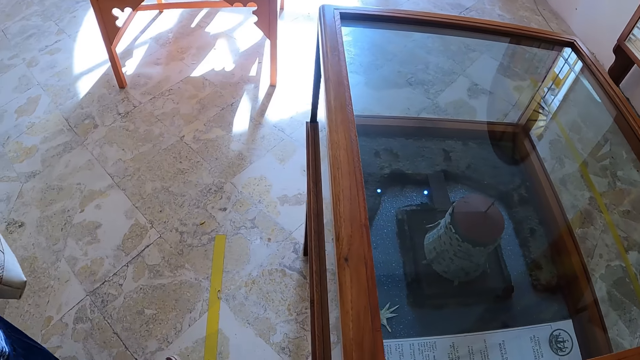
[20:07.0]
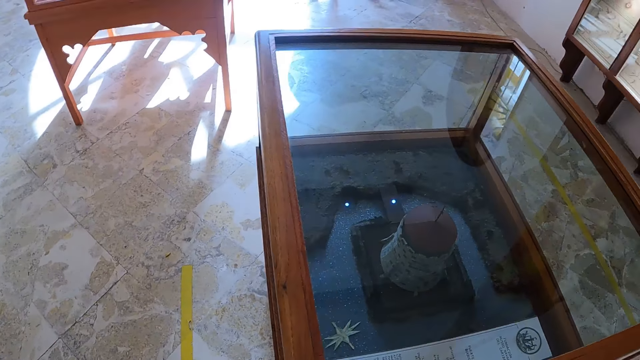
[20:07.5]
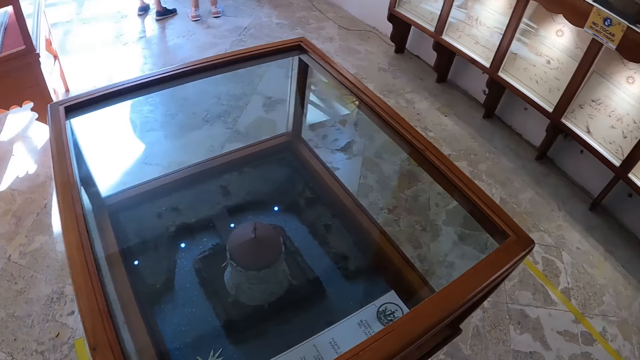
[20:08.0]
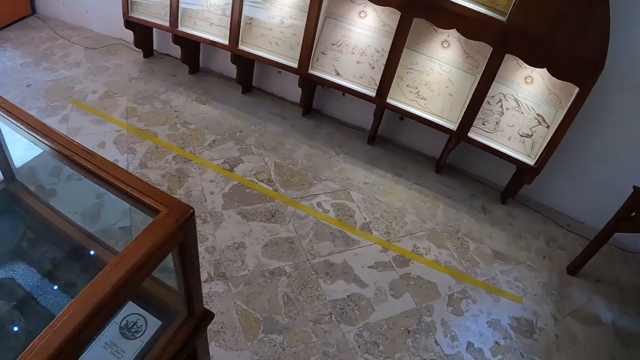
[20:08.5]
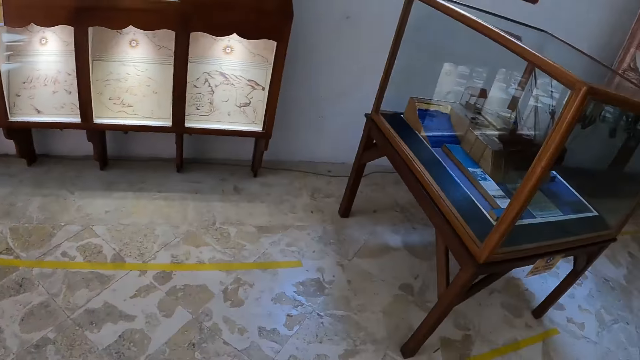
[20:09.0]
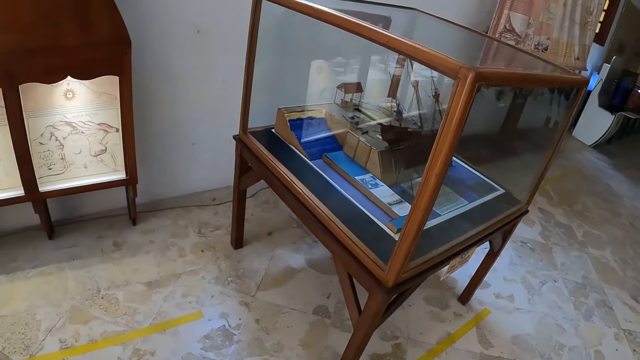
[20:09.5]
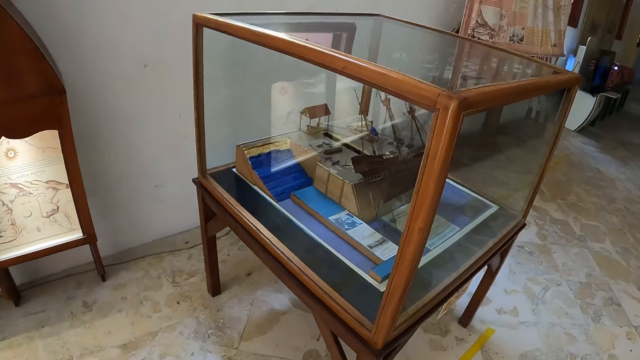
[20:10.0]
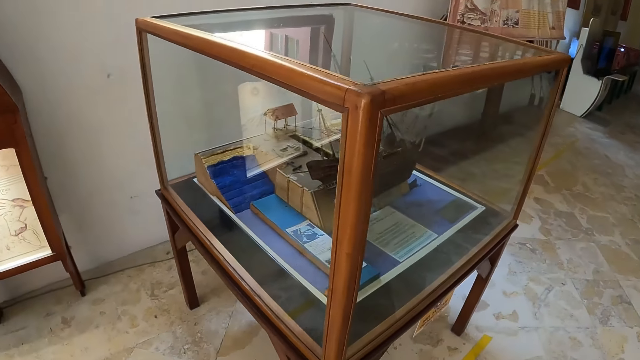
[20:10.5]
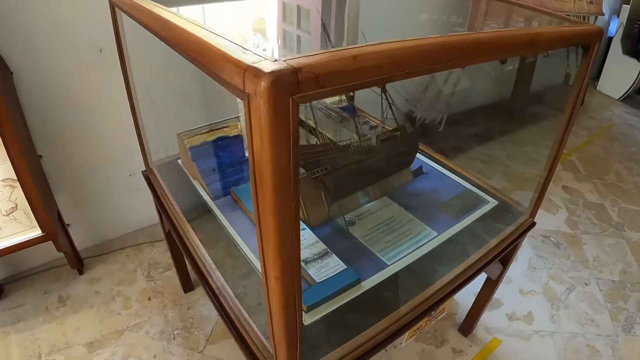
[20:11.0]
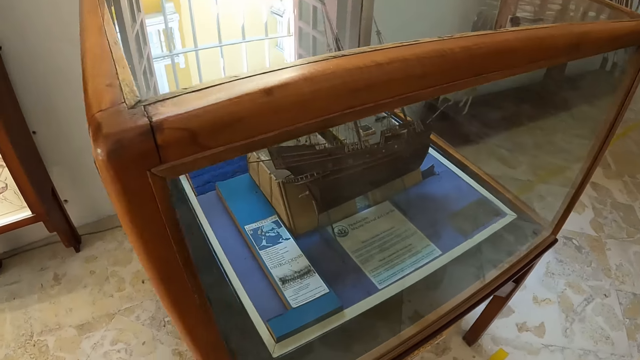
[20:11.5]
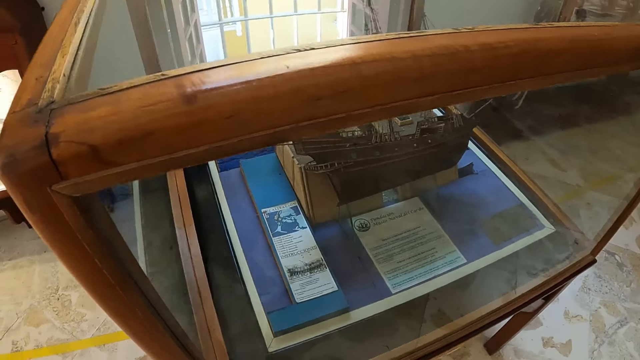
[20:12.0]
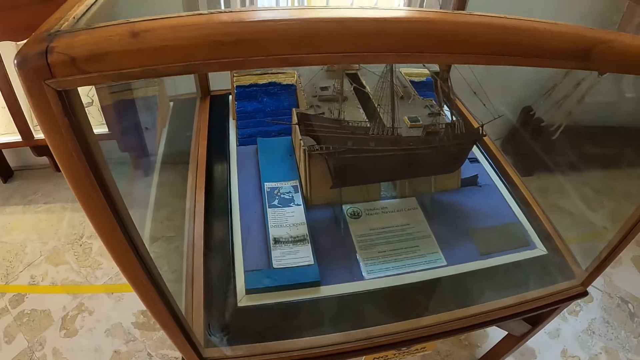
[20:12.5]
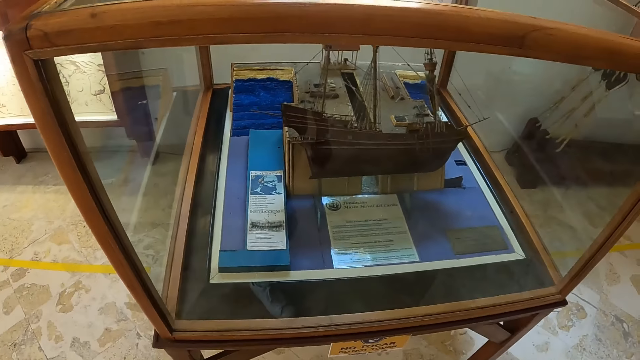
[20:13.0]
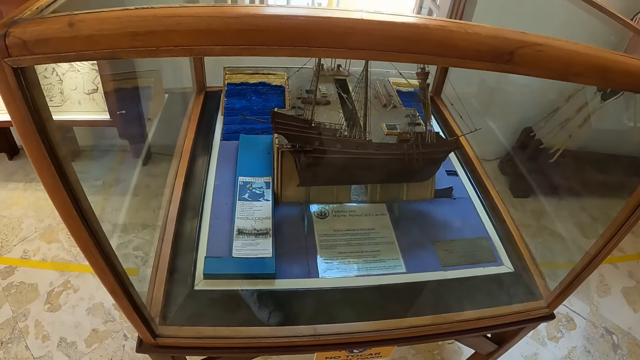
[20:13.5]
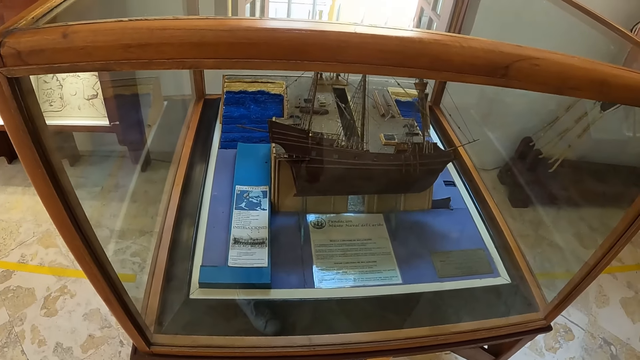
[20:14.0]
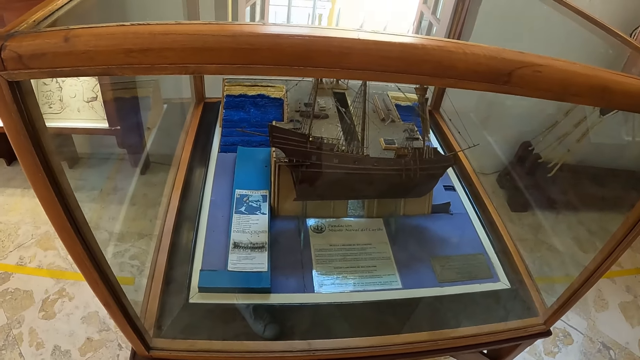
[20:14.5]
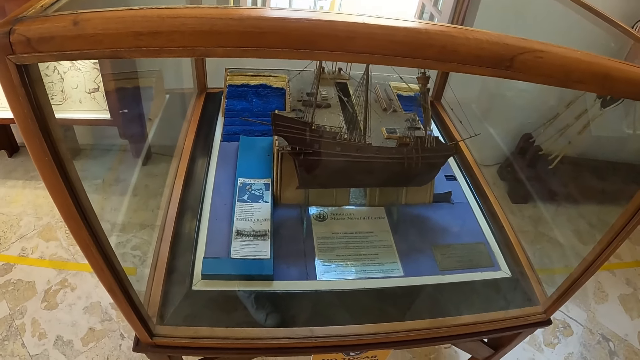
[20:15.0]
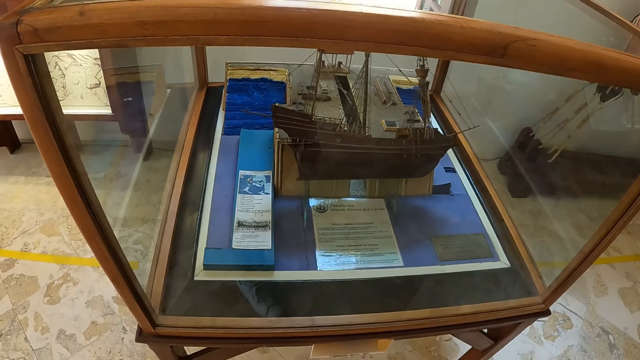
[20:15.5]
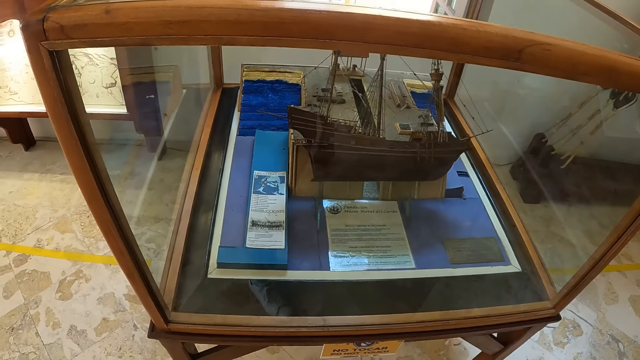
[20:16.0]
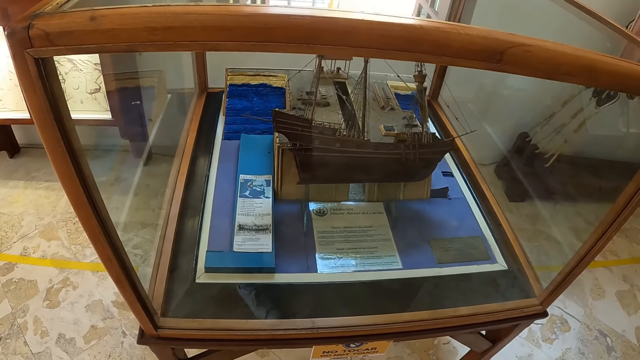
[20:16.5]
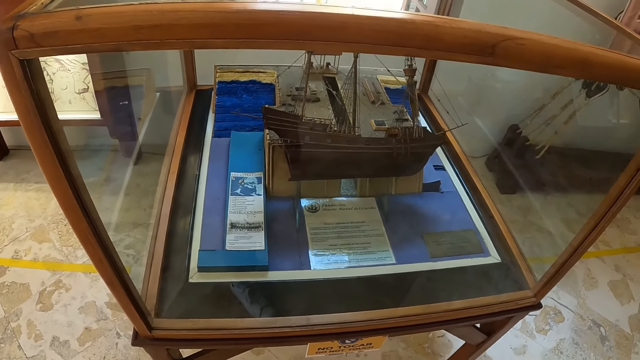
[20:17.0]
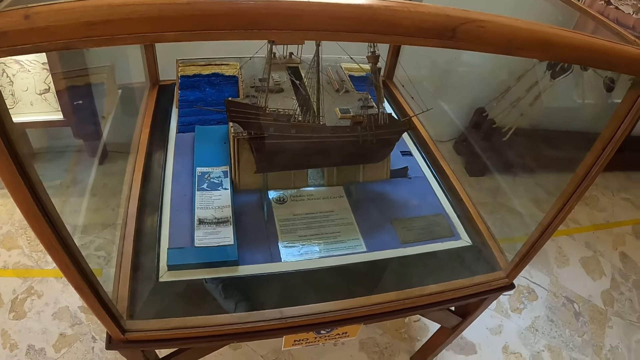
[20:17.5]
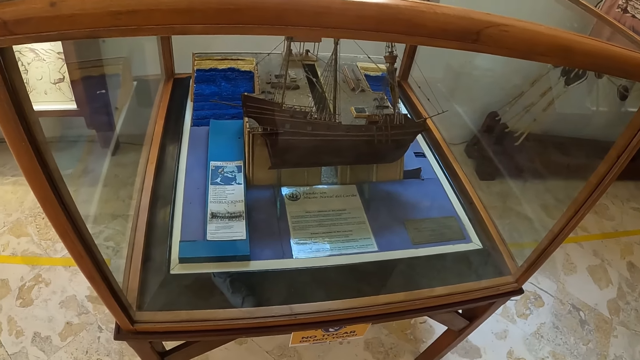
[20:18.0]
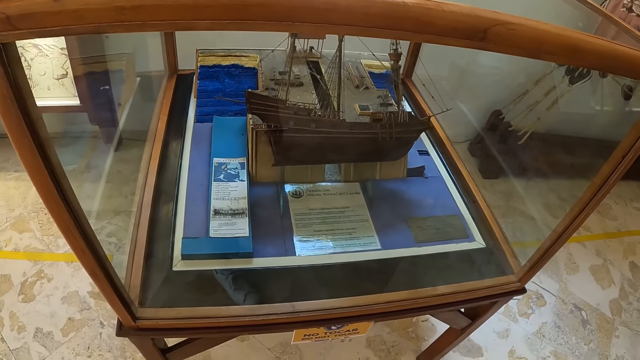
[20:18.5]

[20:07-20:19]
The camera wearer moves in the museum. They turn around. They look at the archeology material.

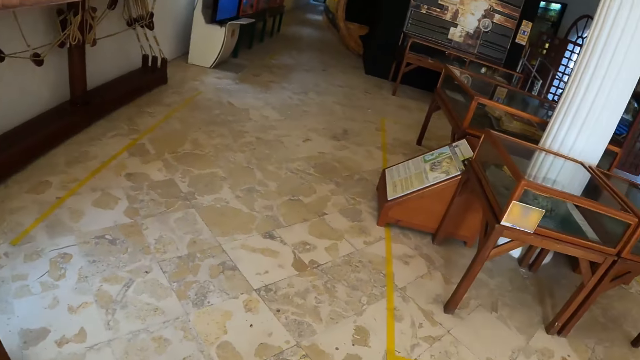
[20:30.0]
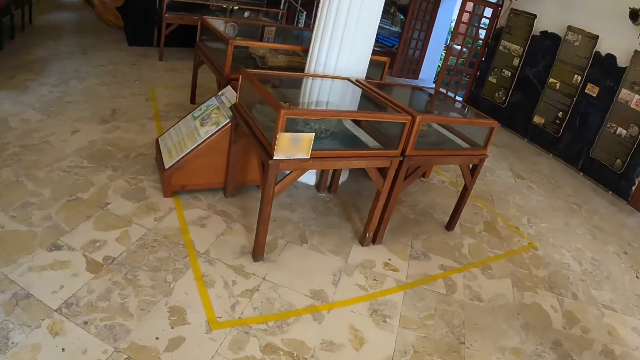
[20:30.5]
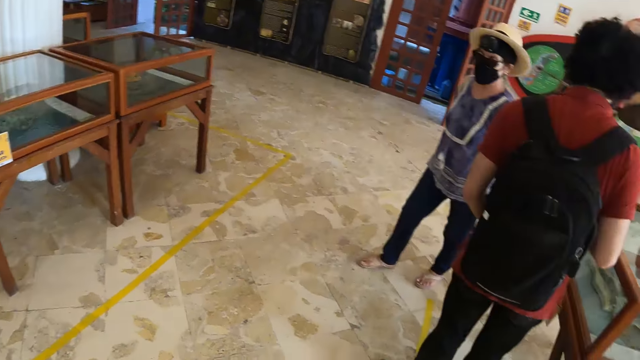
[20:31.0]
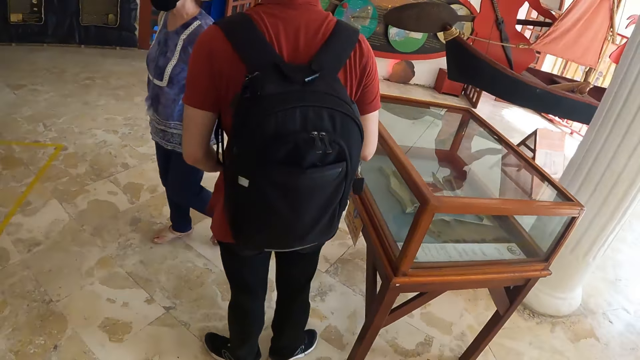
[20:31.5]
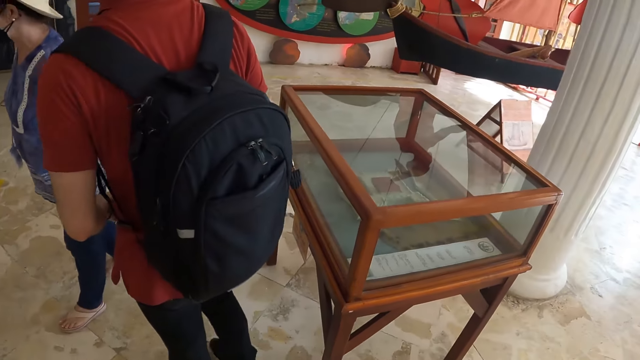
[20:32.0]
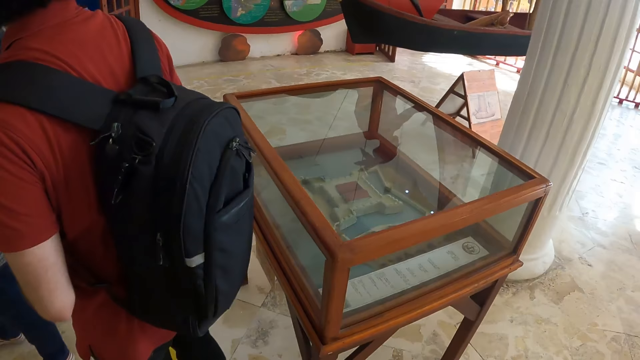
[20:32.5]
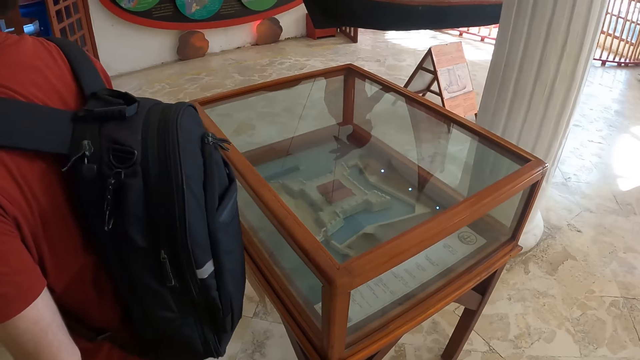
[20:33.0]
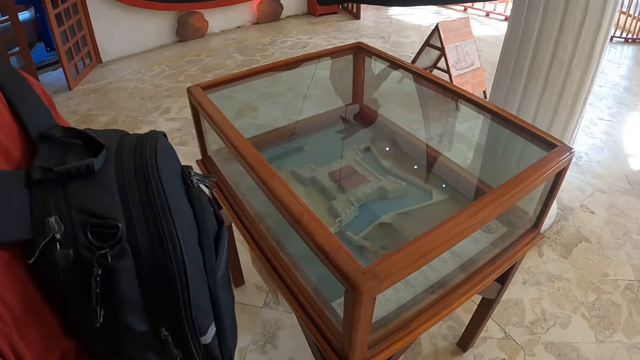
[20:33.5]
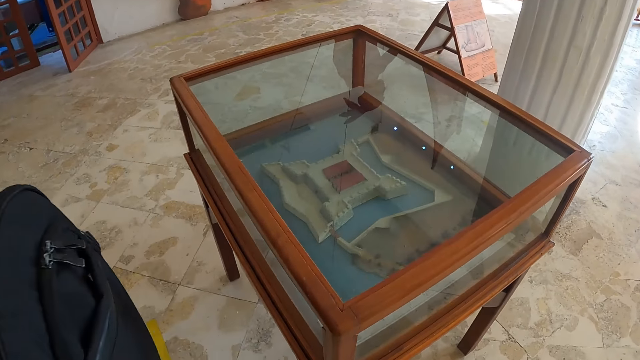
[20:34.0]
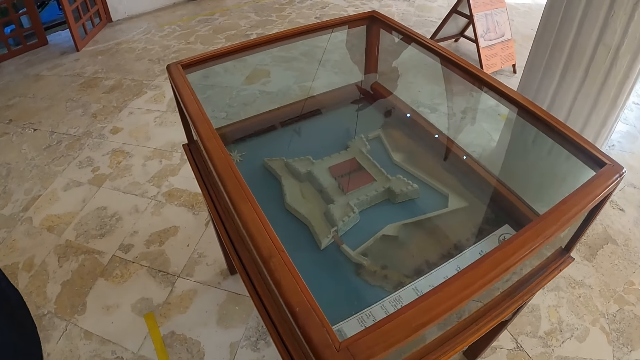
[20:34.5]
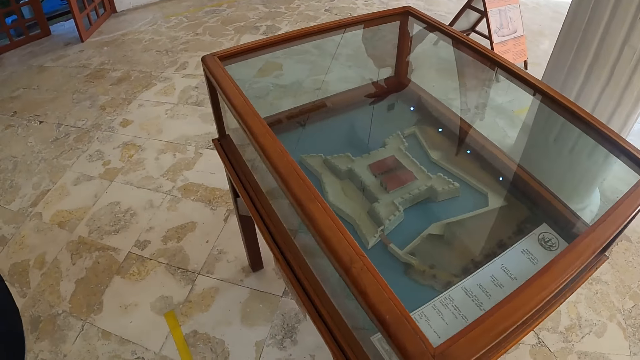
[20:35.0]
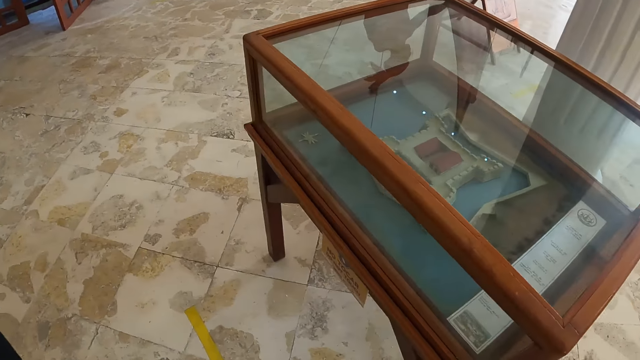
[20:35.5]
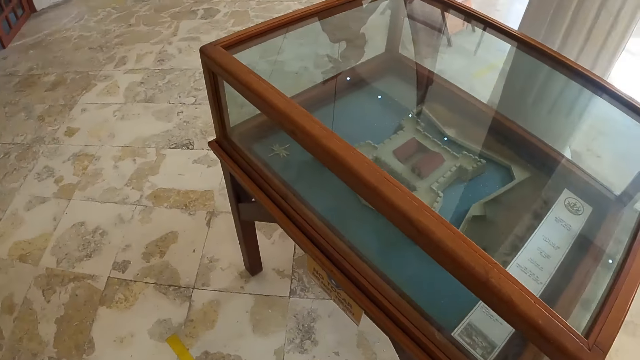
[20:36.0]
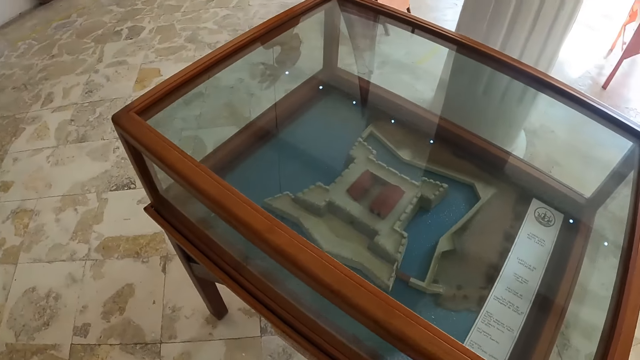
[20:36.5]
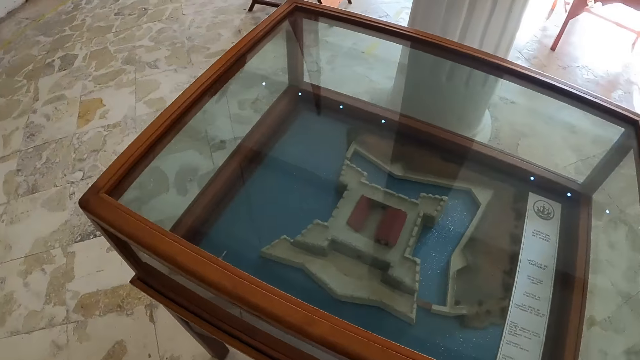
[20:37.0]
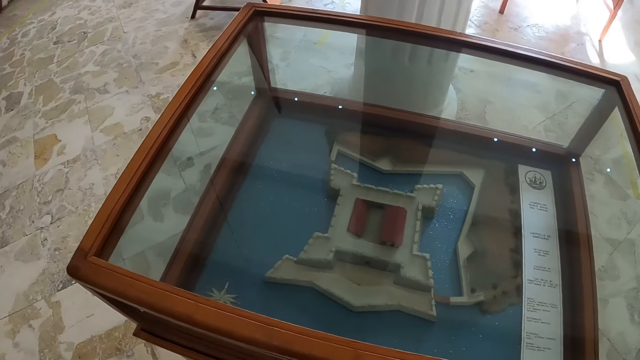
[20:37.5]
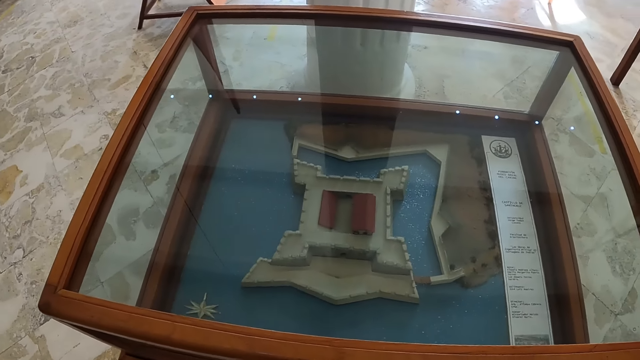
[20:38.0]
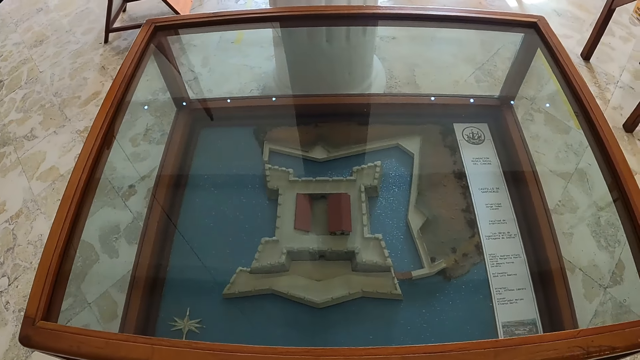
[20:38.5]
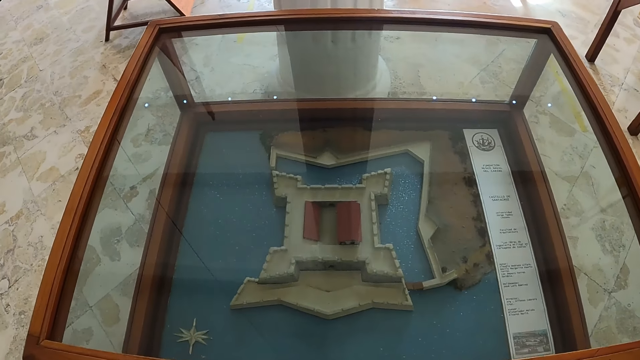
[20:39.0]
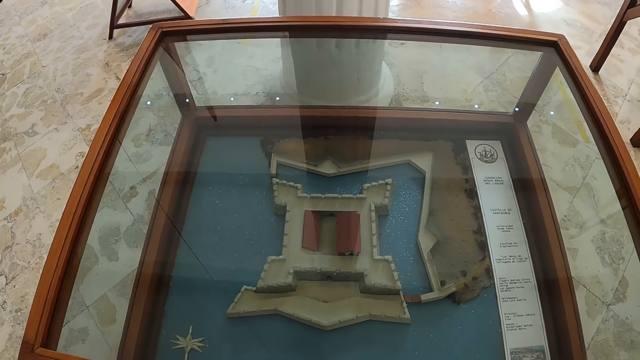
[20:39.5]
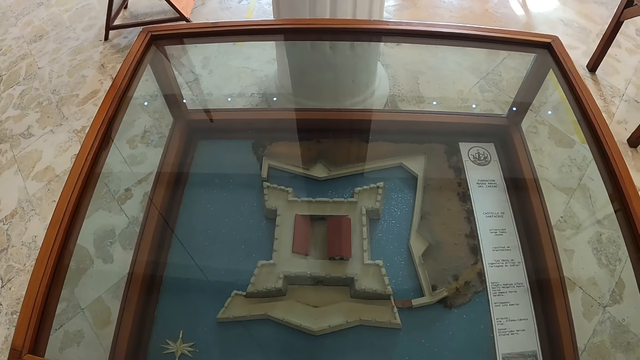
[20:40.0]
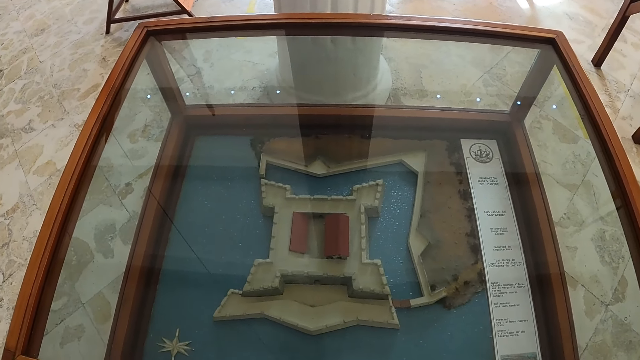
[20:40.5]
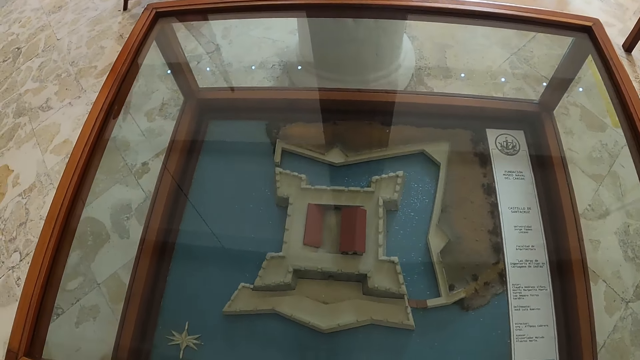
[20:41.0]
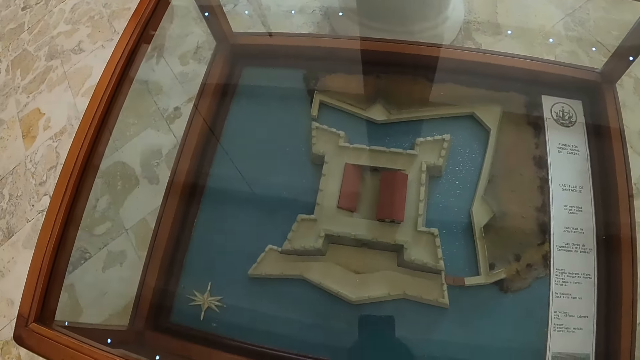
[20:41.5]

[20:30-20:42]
The camera wearer moves in the museum. They turn around. They look at the archeology material. They look at the sculpture.
